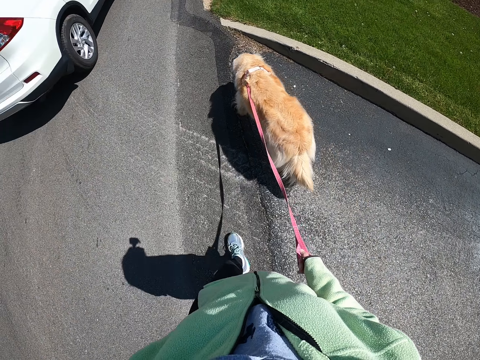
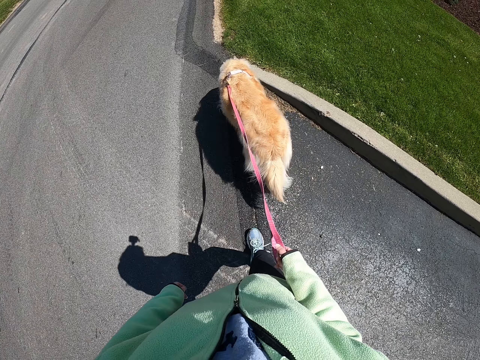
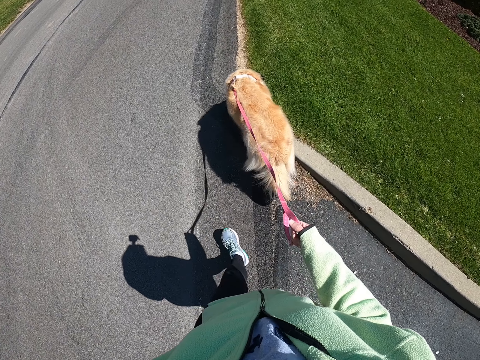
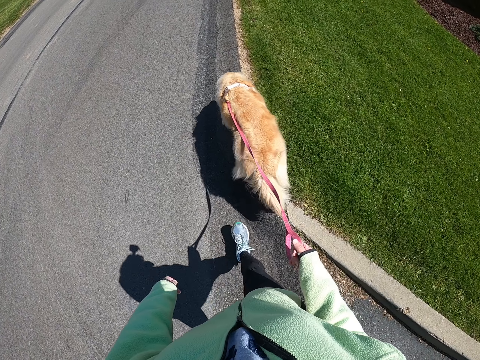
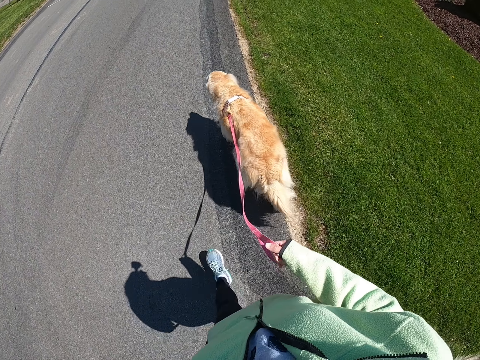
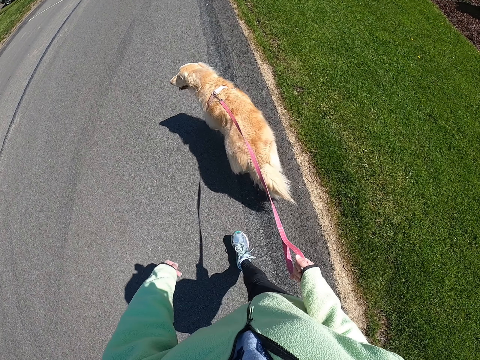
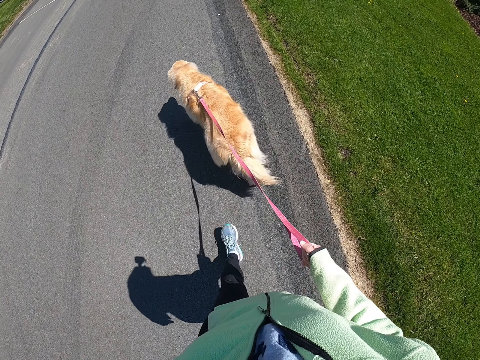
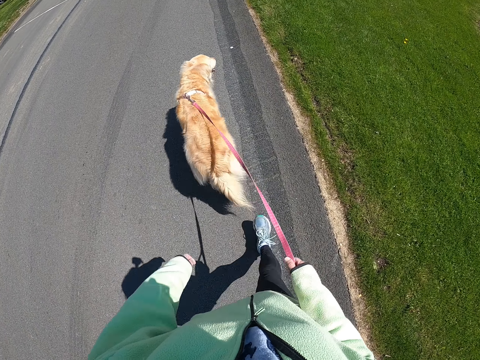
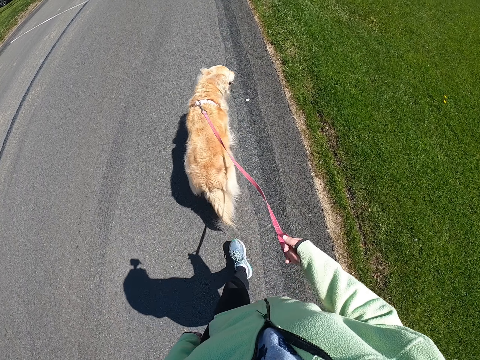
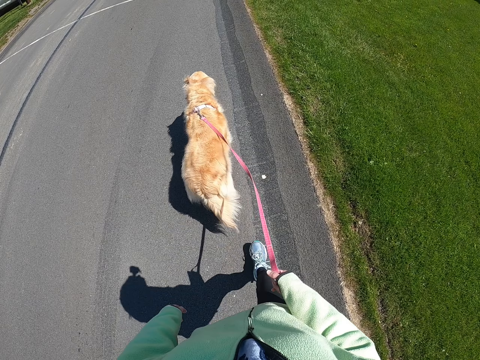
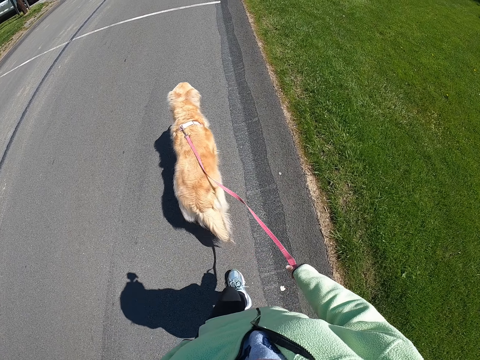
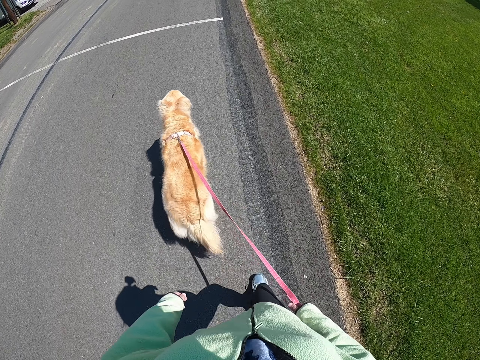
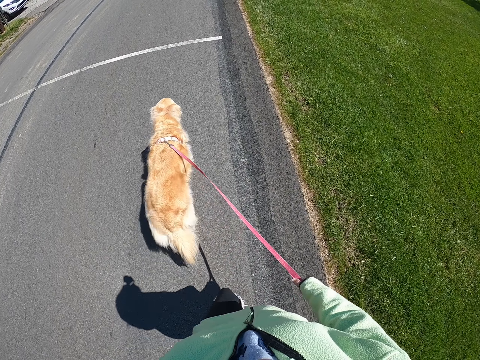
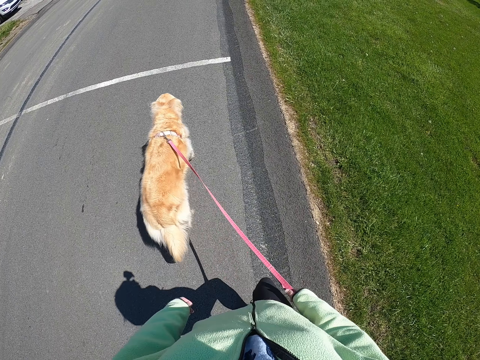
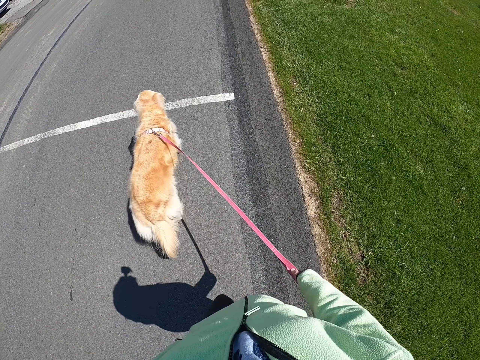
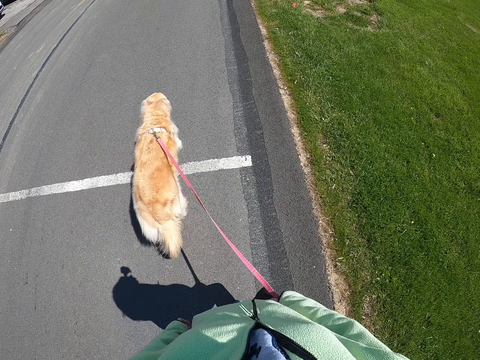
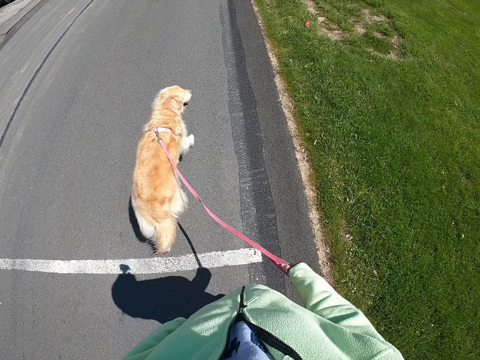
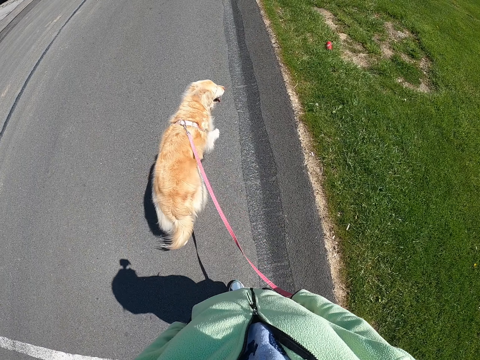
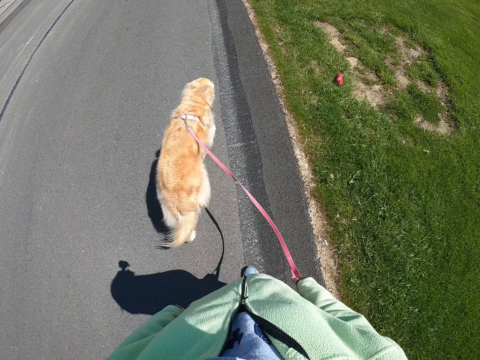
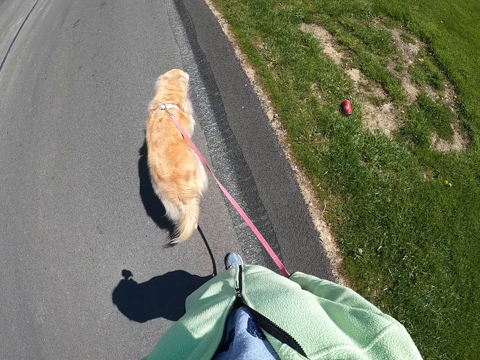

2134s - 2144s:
The camera wearer walks the dog along the road.

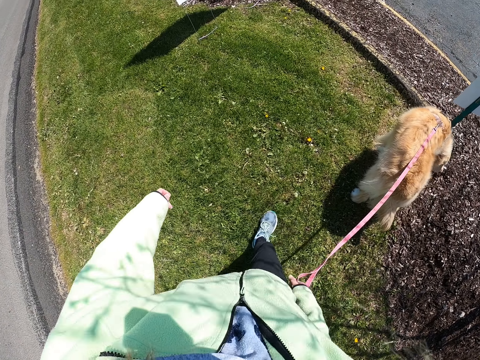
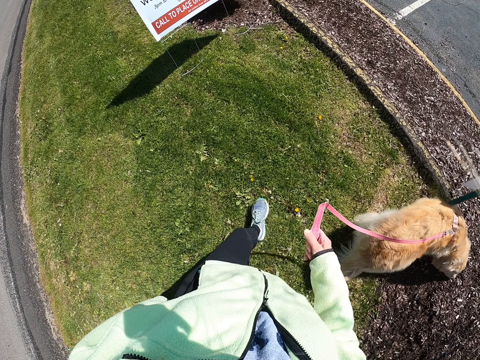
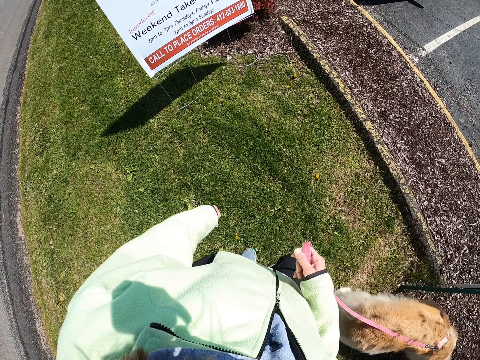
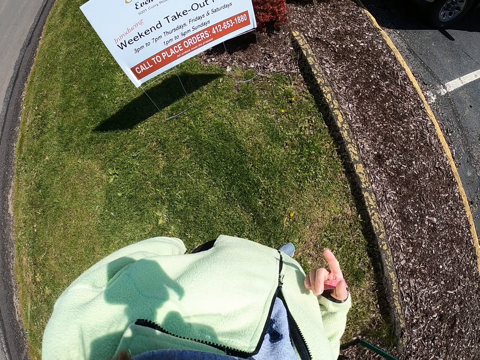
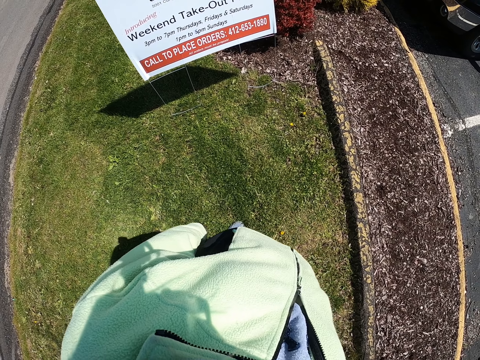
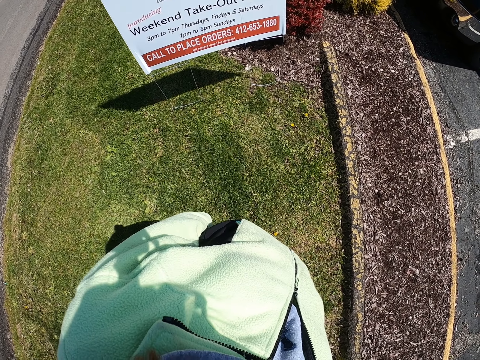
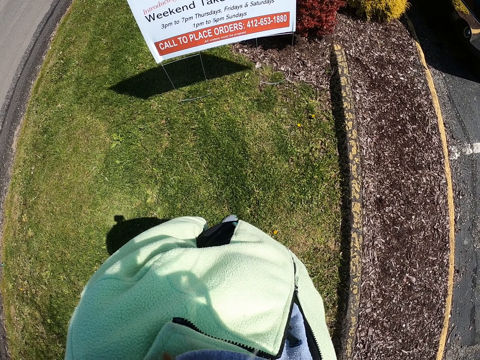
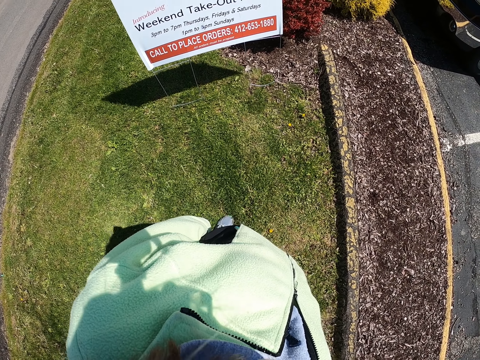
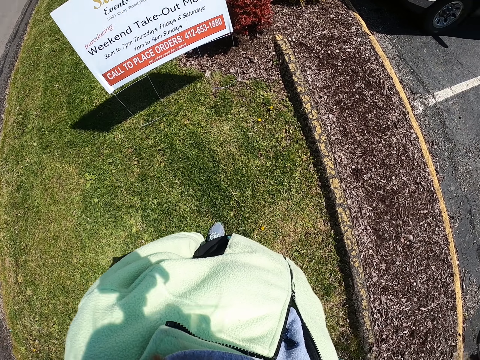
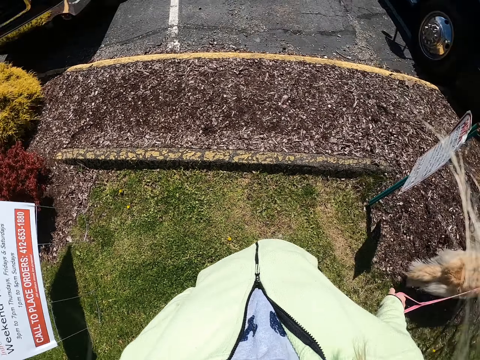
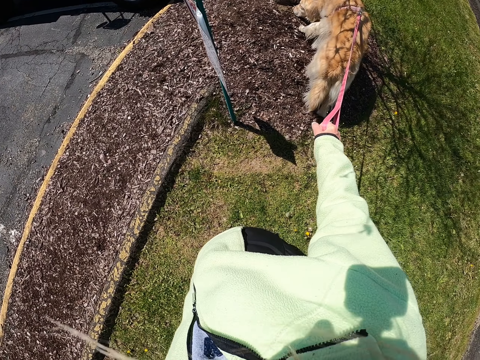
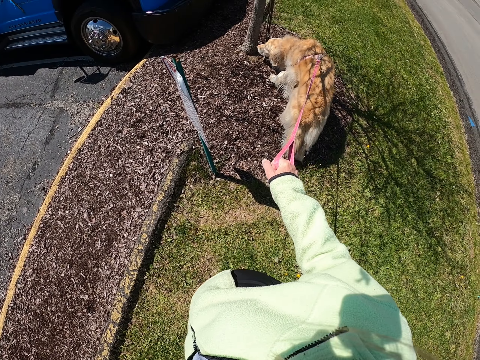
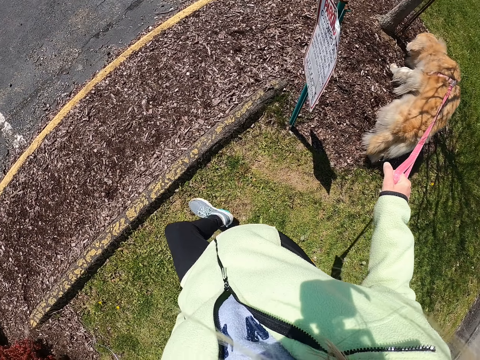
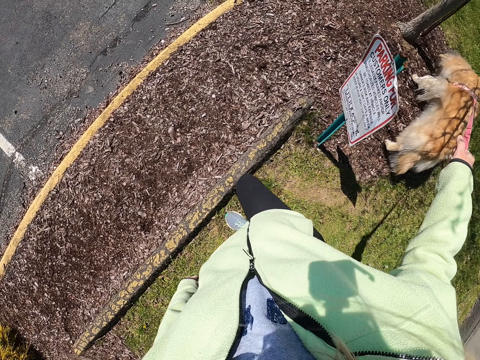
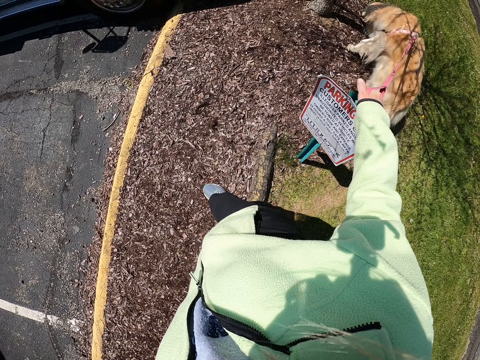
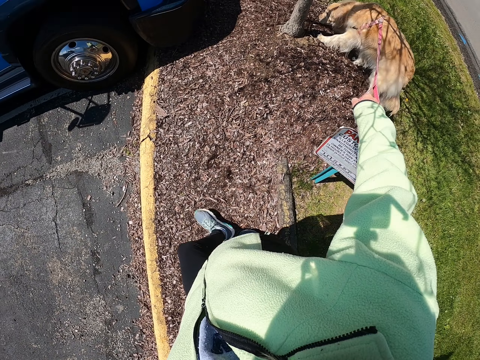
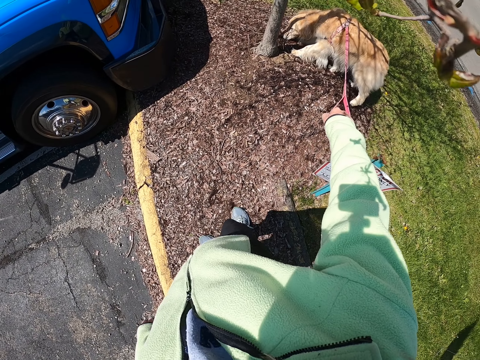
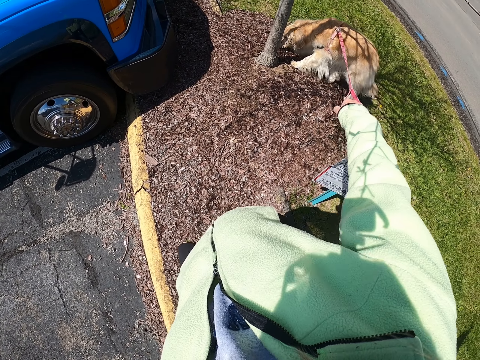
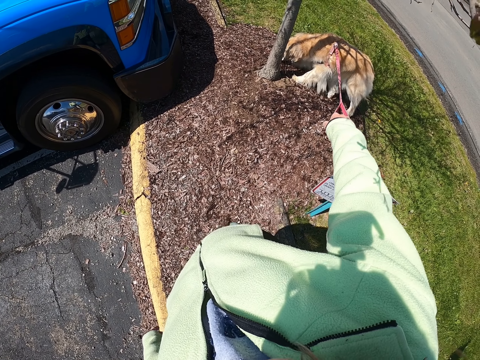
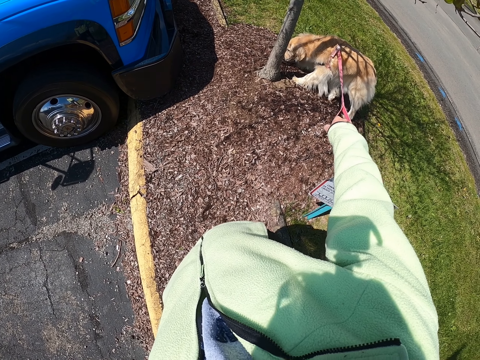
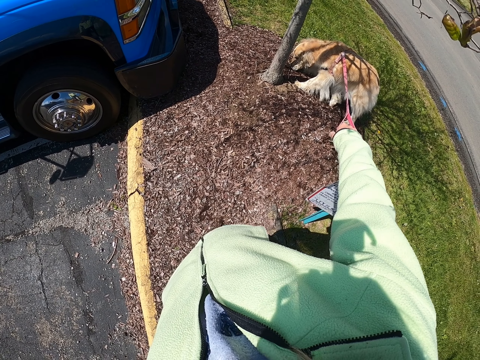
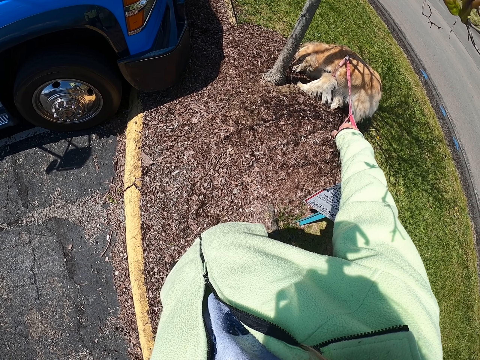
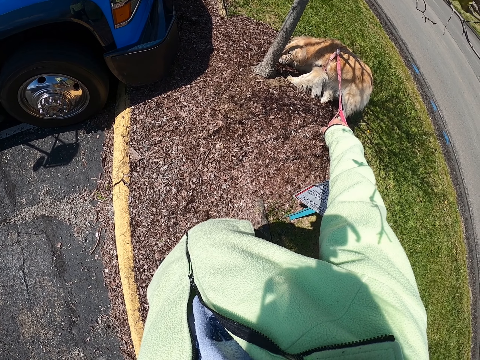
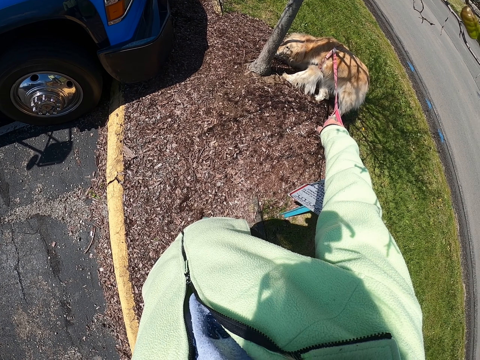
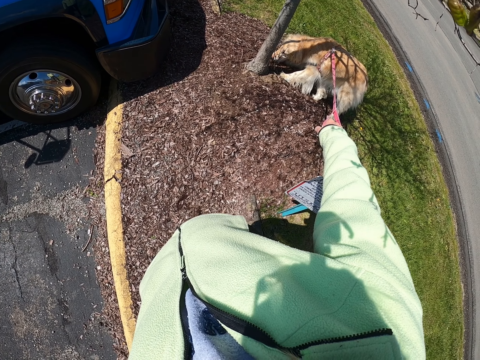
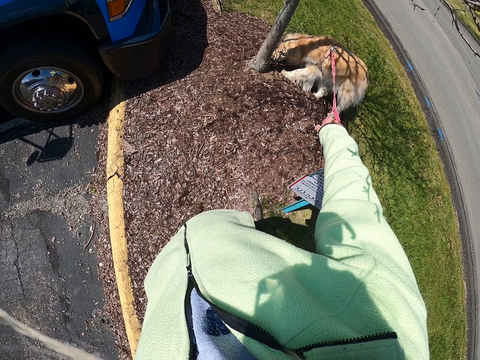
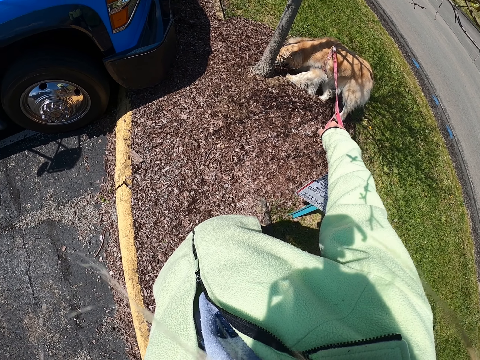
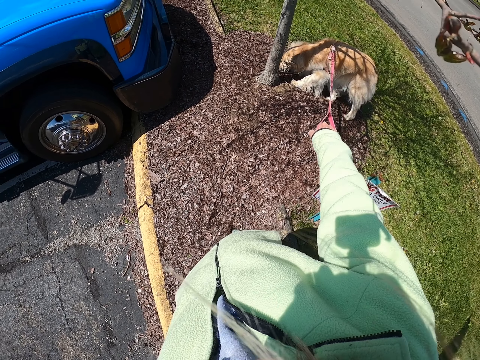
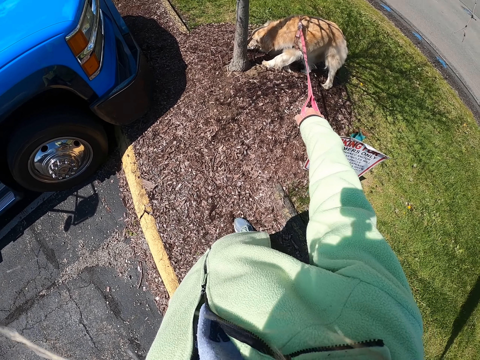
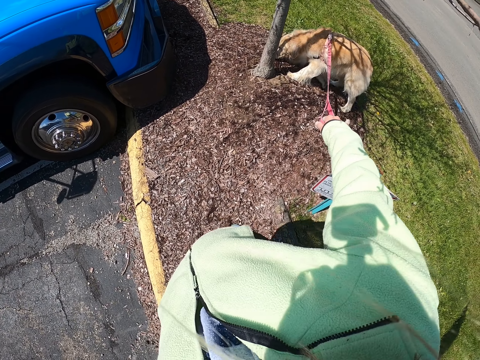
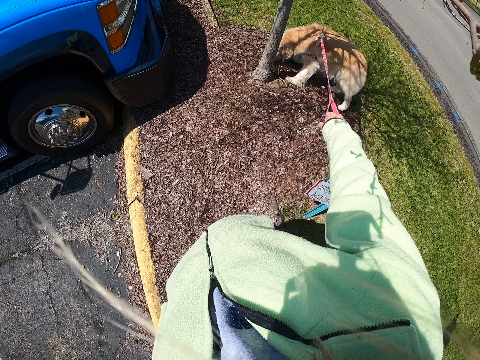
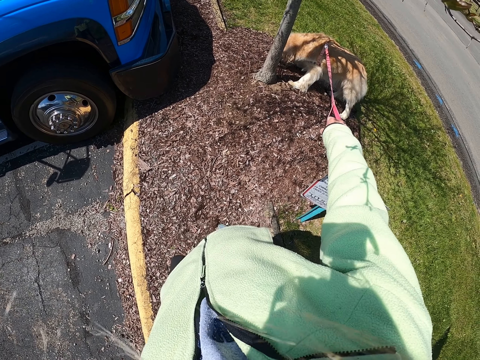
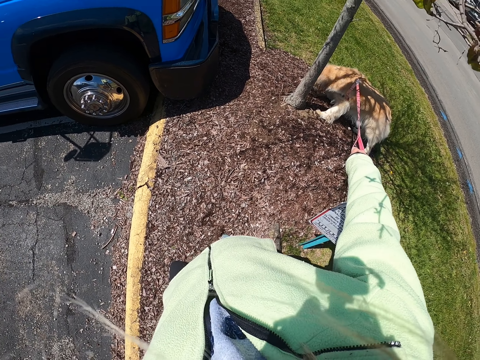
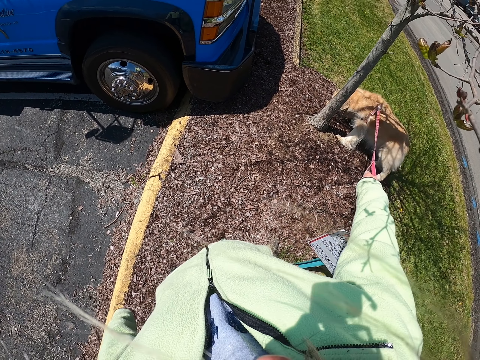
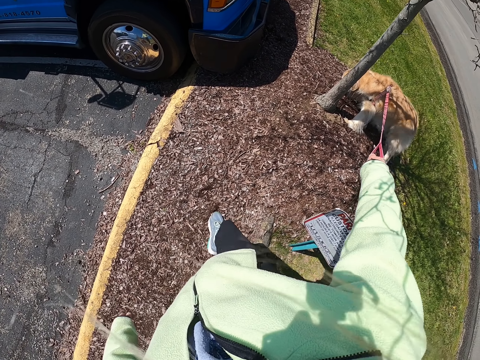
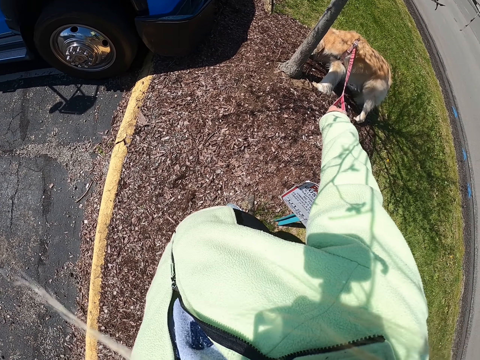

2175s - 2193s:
The camera wearer stands on the grass. They look at the notice board. They look at the dog. They stand beside the van.
